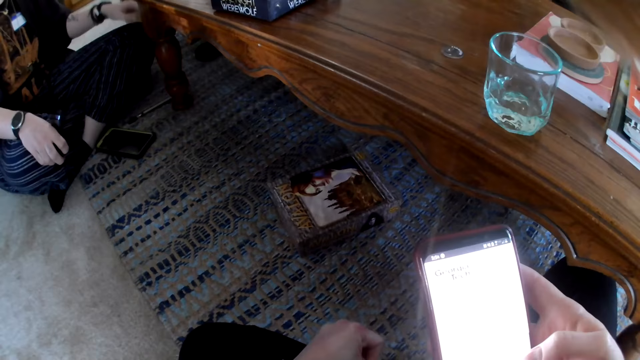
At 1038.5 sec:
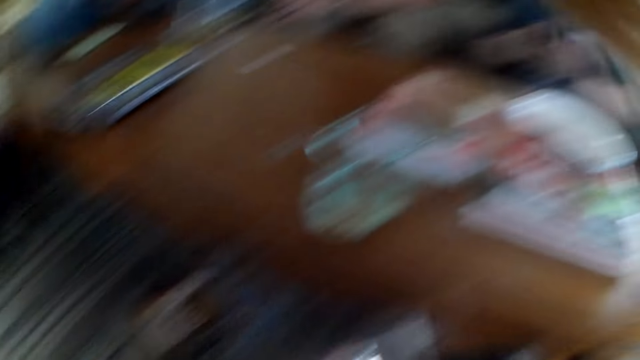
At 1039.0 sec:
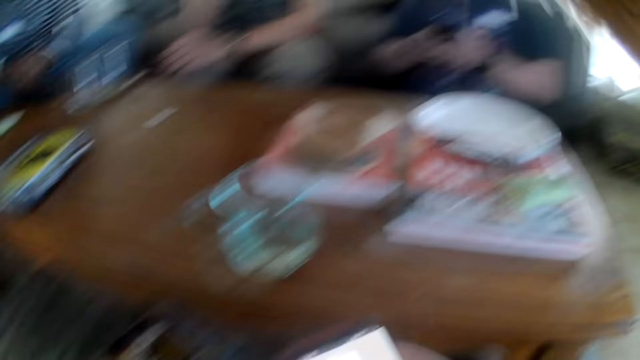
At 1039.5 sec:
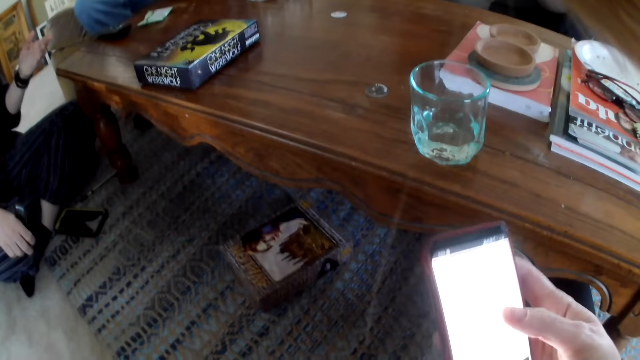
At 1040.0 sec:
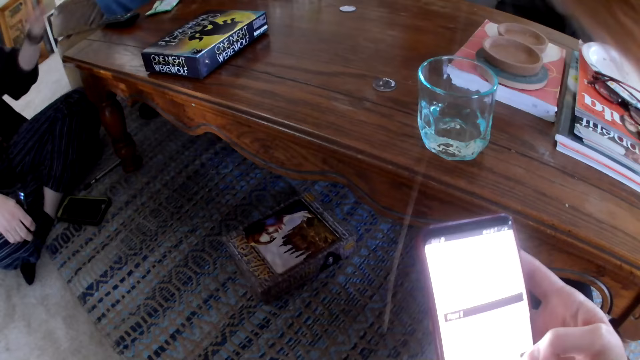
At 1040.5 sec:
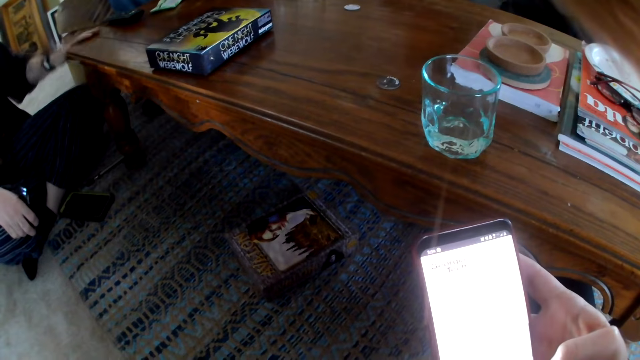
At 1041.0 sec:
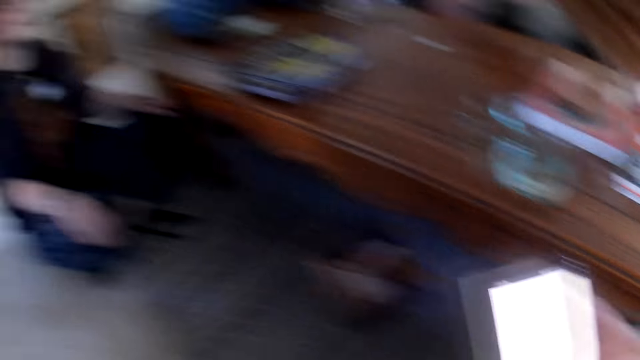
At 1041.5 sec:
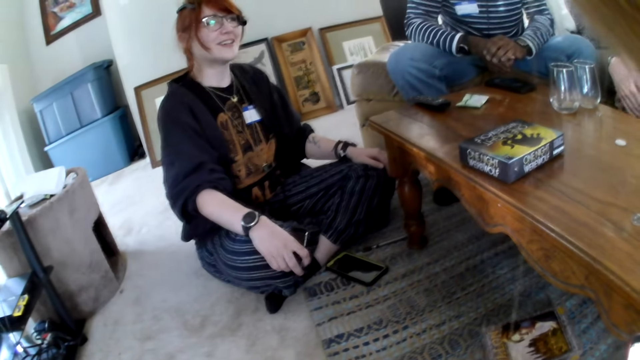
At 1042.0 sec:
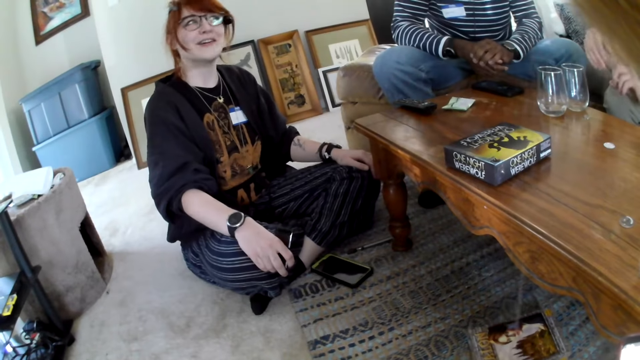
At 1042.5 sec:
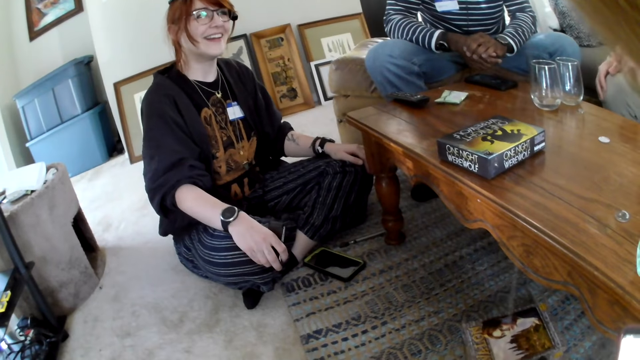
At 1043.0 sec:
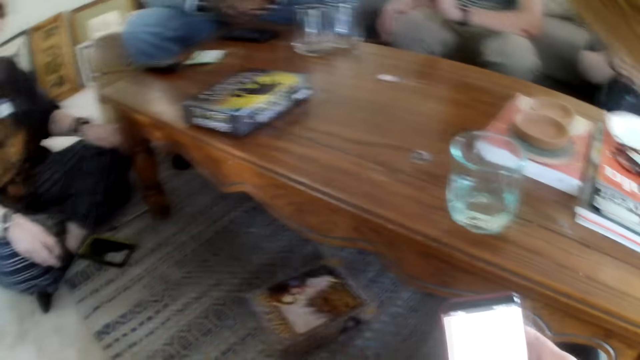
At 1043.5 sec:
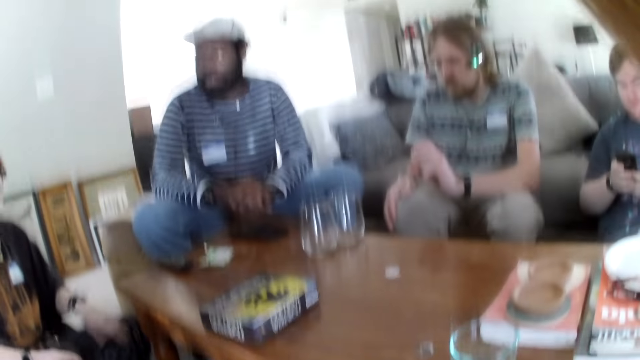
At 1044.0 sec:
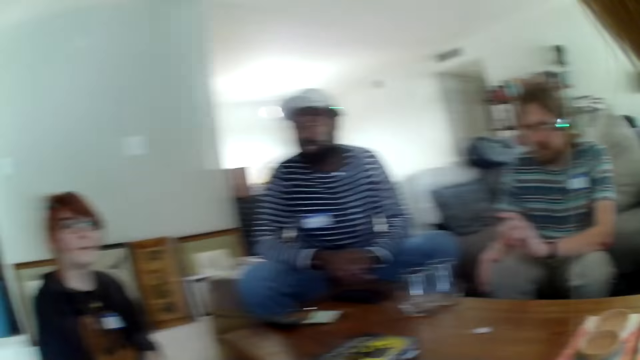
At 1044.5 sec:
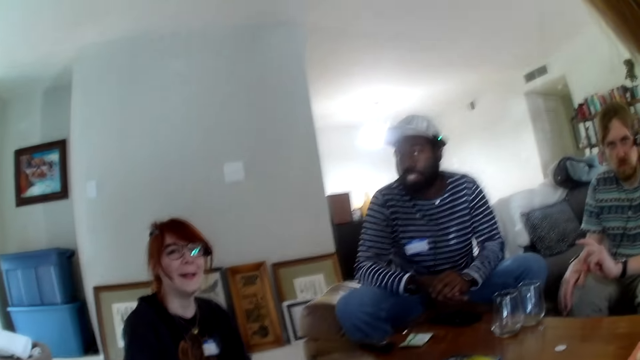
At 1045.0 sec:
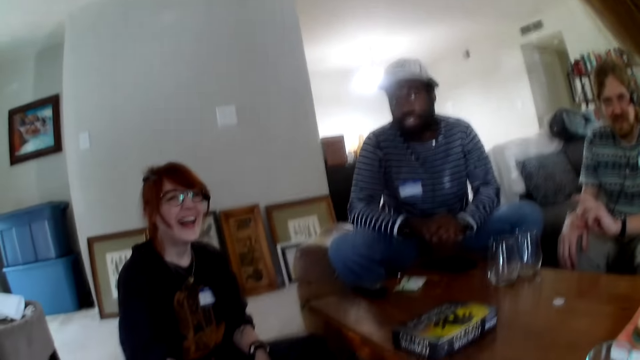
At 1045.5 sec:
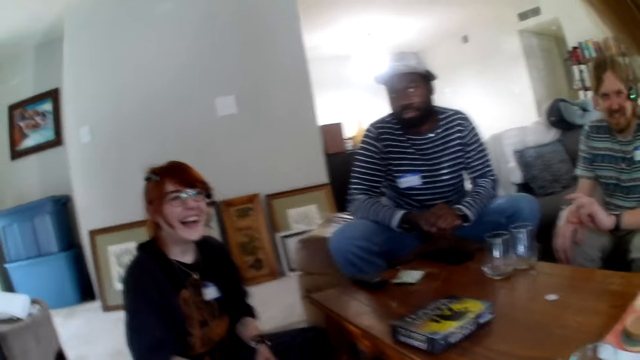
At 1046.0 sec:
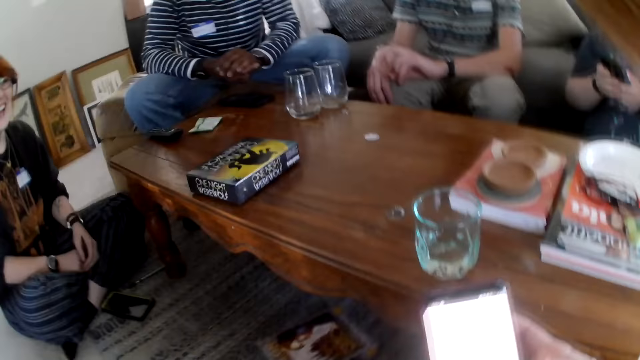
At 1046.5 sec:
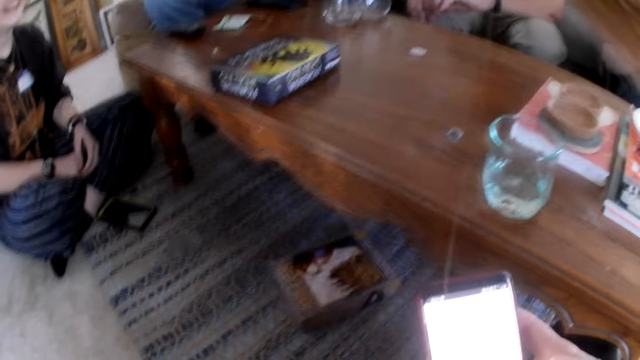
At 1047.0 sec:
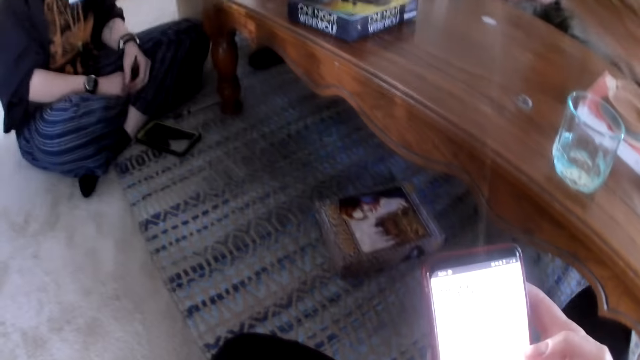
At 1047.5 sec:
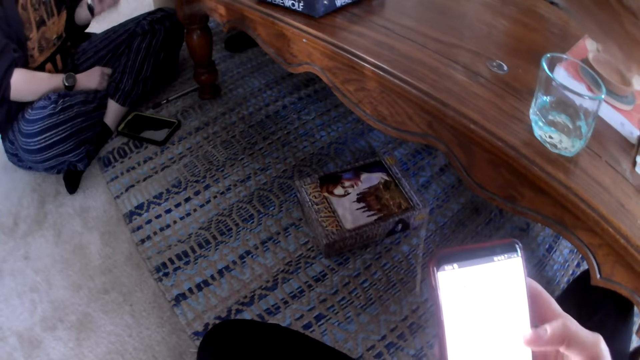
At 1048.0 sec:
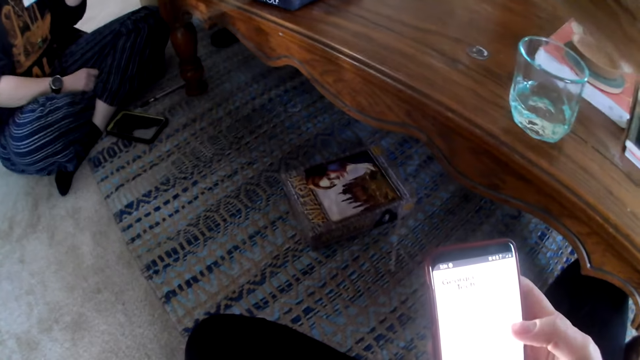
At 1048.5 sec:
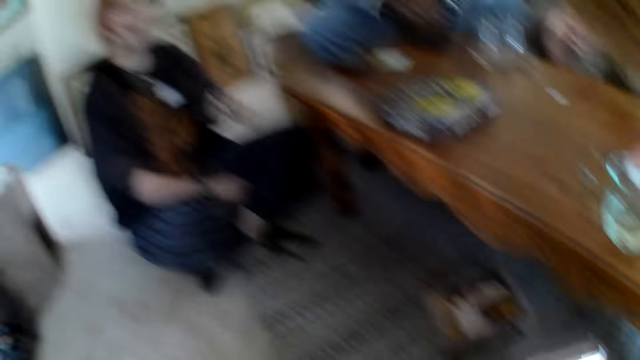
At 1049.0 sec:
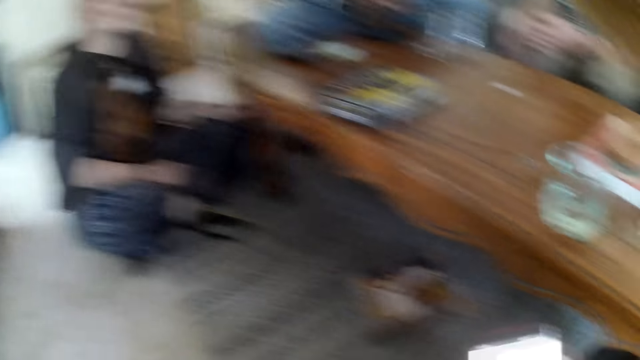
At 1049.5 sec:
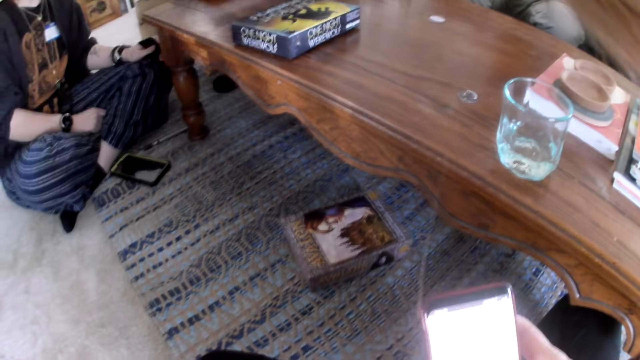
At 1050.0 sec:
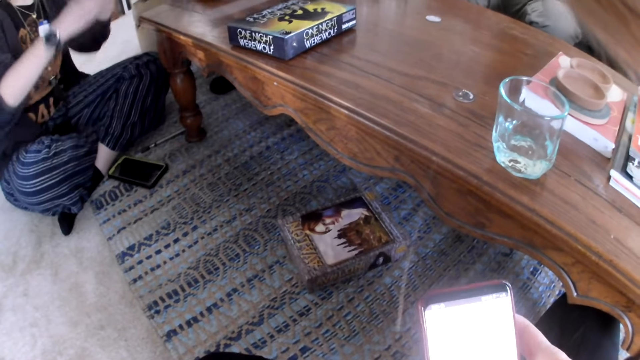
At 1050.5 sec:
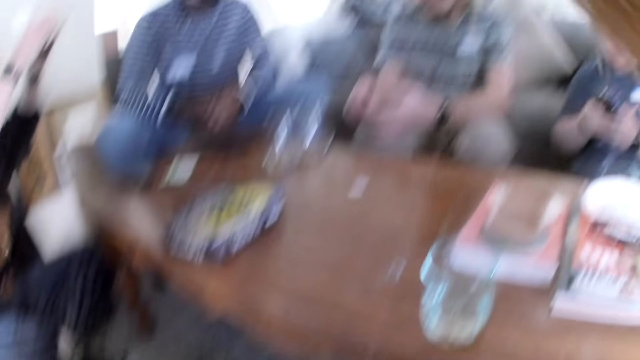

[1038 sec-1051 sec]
A person talks. The camera wearer scrolls the phone. The person talks. The camera wearer talks. The person laughs. The camera wearer laughs. The person talks.

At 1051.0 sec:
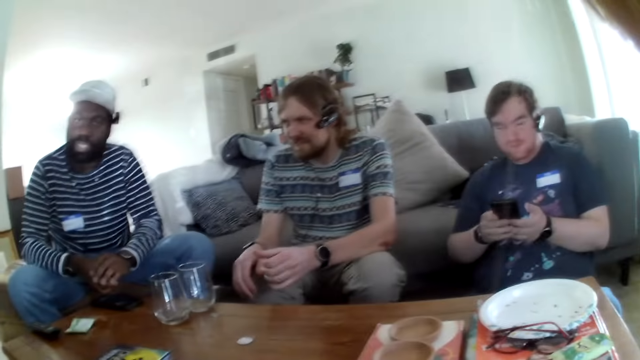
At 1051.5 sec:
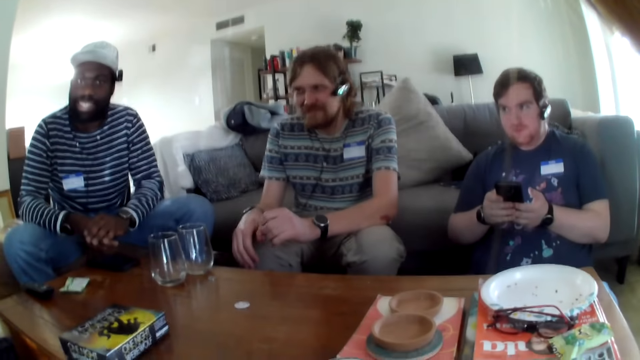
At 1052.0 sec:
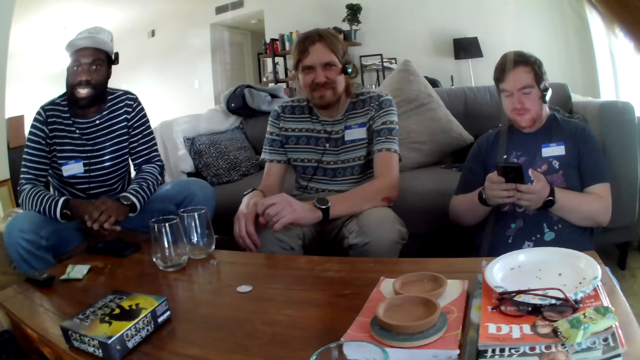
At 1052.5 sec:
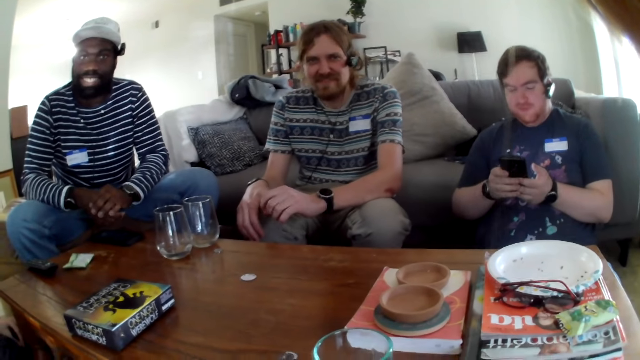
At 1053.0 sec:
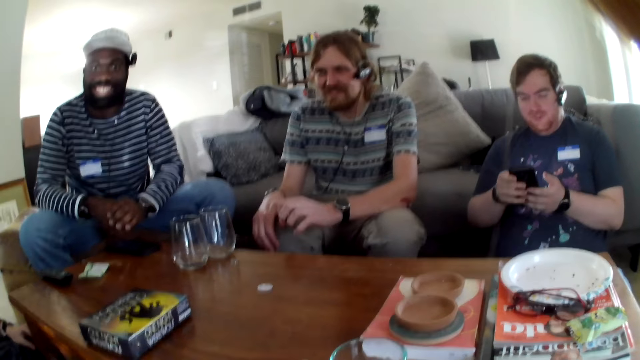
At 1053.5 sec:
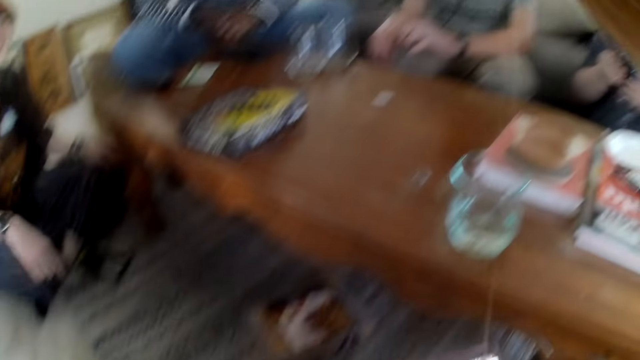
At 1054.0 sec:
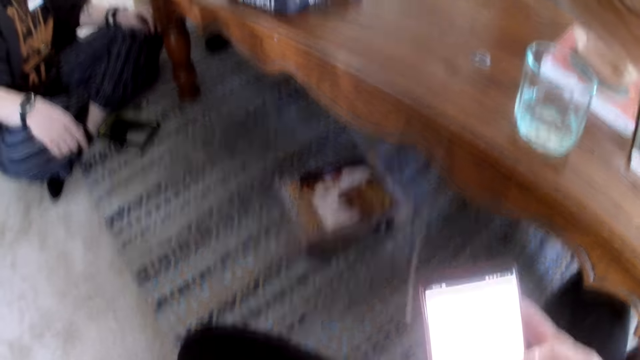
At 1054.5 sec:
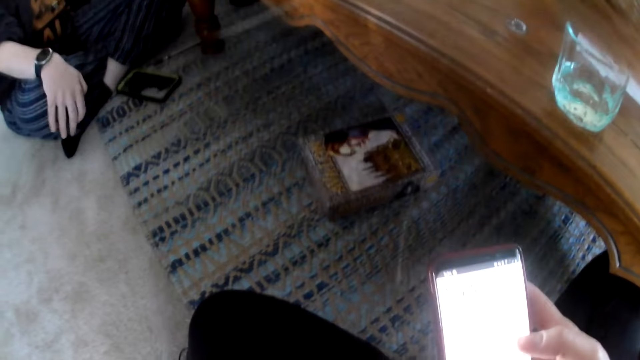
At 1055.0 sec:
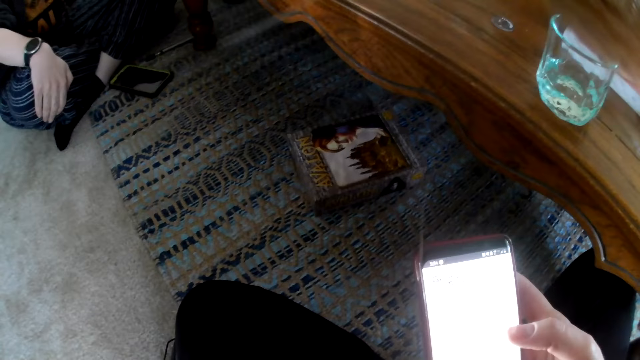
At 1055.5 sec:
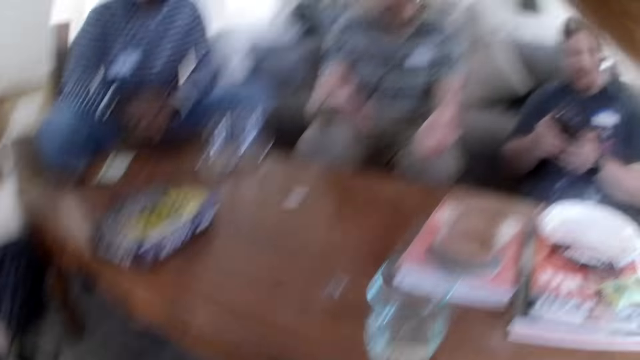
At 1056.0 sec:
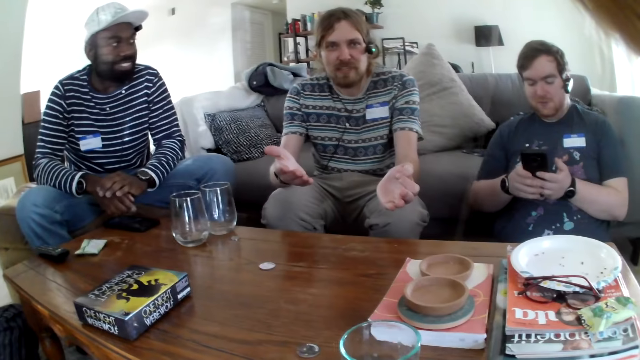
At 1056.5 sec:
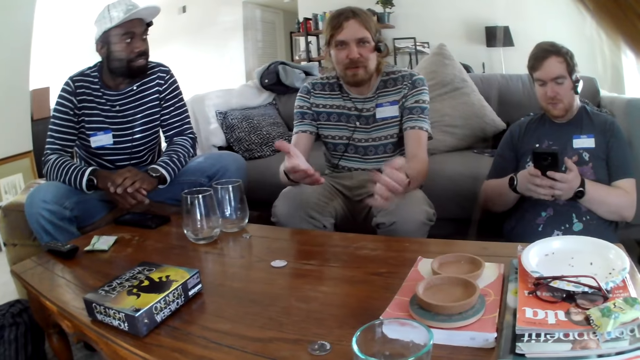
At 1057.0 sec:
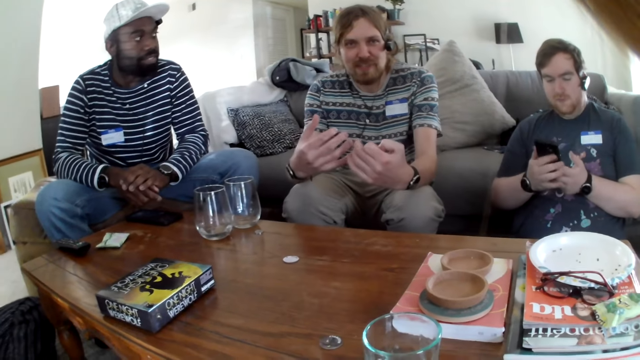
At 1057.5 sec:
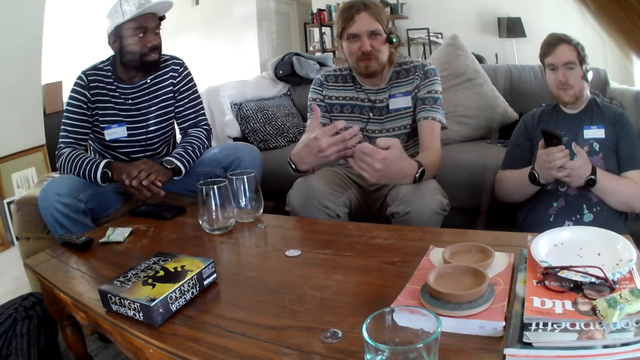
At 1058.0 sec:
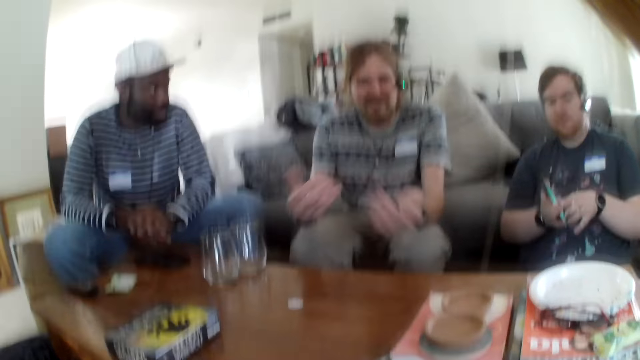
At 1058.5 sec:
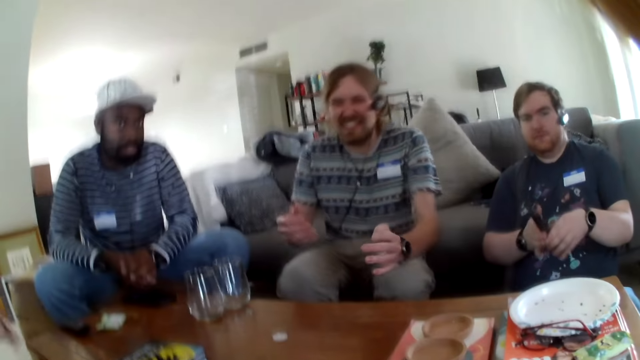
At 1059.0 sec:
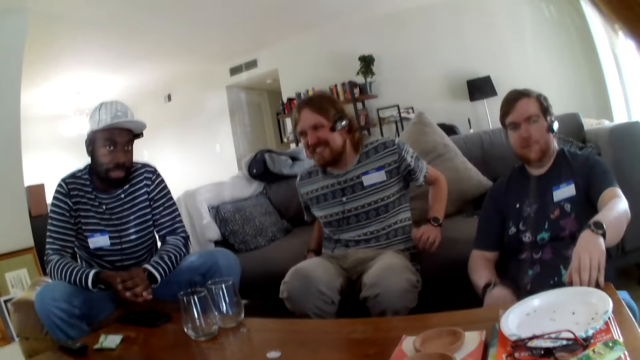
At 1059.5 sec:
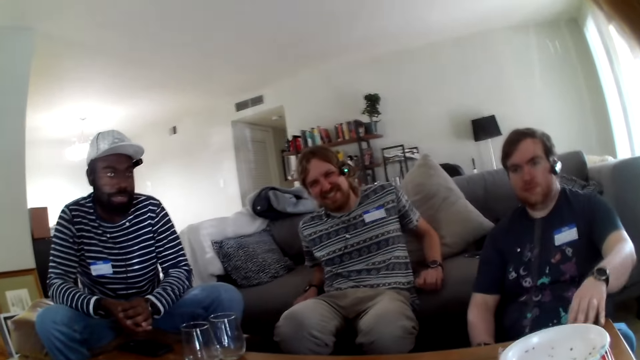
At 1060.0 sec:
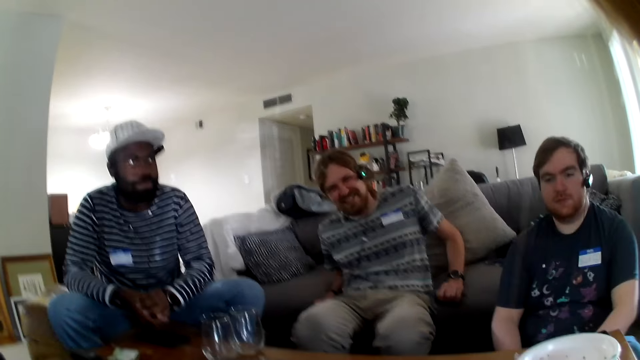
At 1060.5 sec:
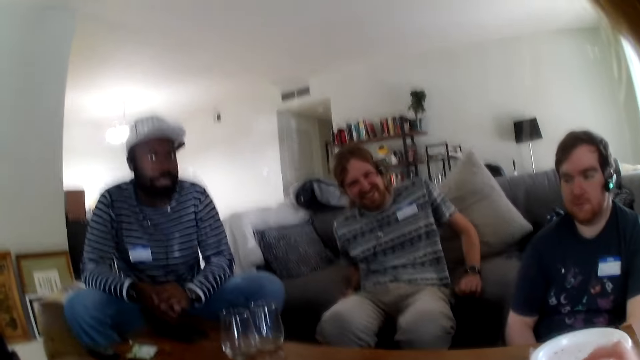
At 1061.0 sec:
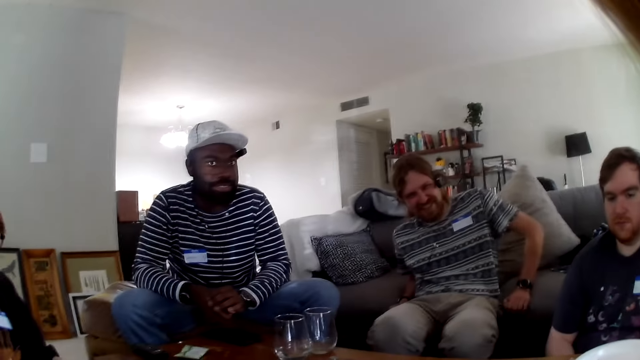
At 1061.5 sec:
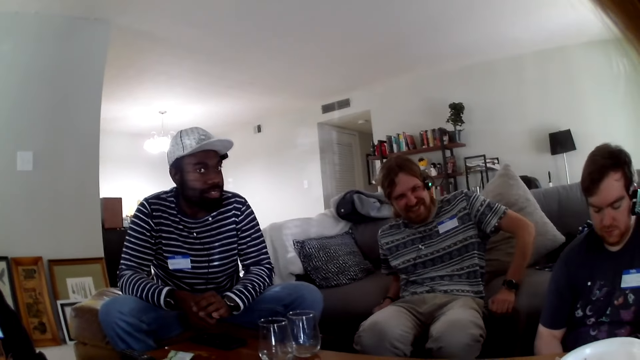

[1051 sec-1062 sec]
The camera wearer talks. A person laughs. Another person talks. The camera wearer talks. The other person laughs.
